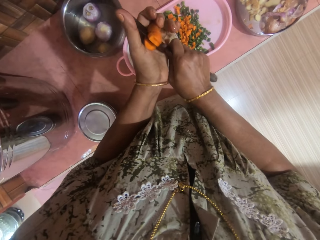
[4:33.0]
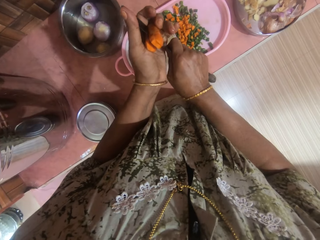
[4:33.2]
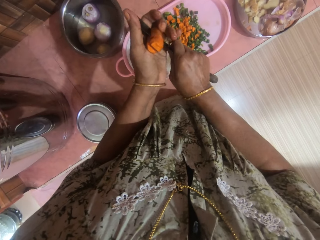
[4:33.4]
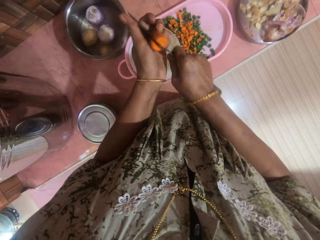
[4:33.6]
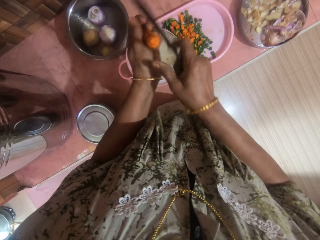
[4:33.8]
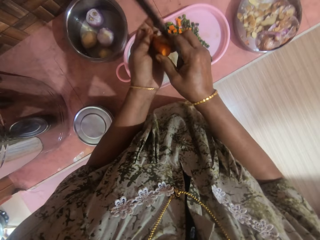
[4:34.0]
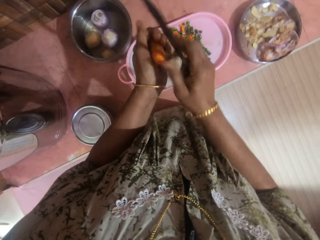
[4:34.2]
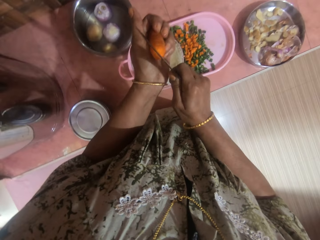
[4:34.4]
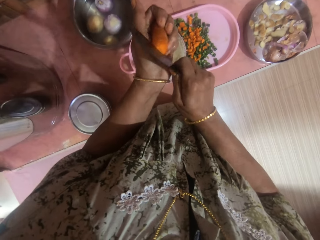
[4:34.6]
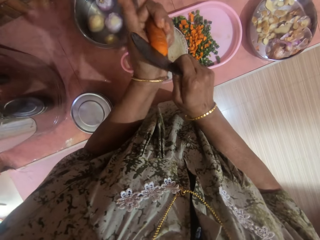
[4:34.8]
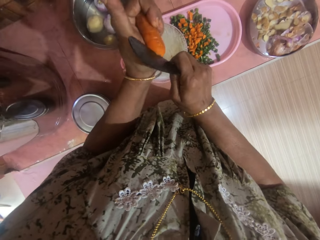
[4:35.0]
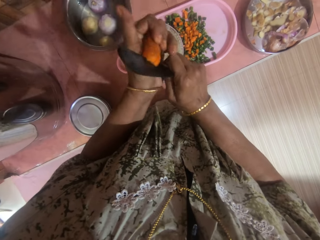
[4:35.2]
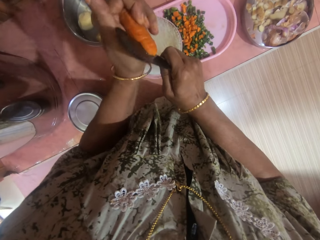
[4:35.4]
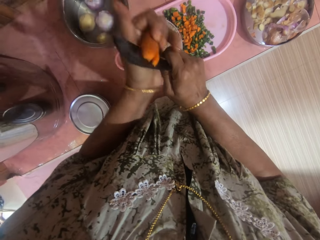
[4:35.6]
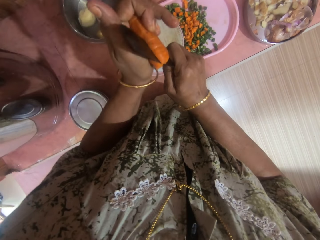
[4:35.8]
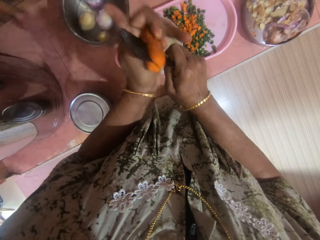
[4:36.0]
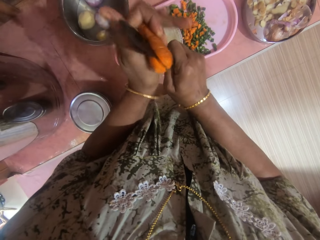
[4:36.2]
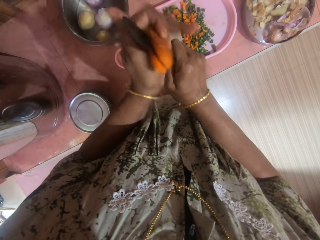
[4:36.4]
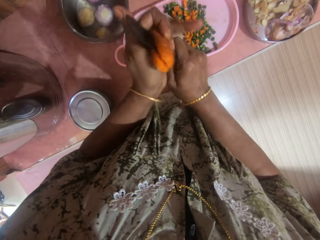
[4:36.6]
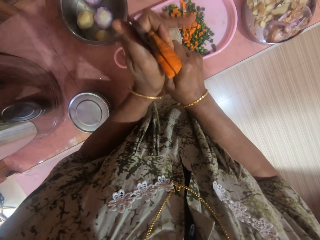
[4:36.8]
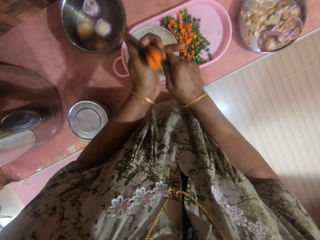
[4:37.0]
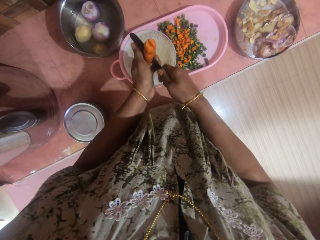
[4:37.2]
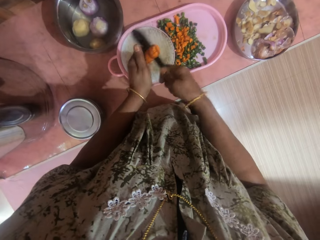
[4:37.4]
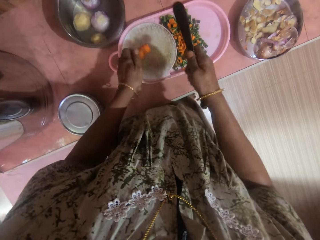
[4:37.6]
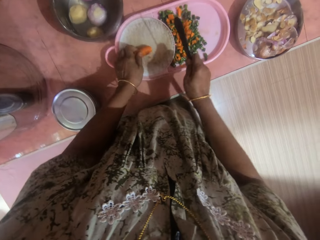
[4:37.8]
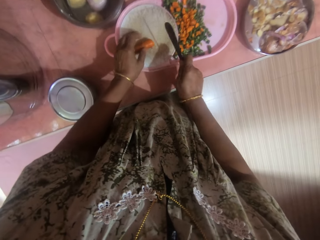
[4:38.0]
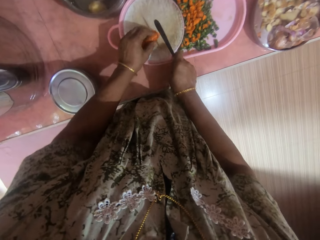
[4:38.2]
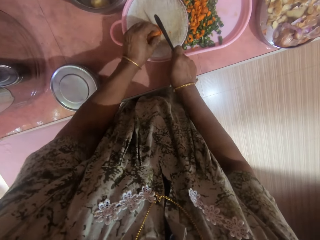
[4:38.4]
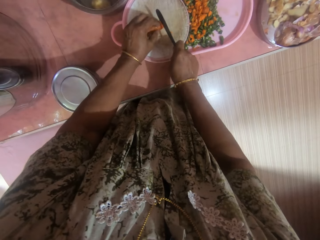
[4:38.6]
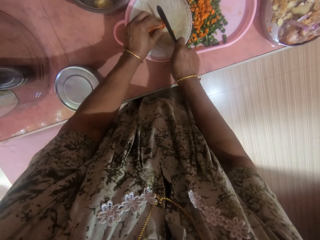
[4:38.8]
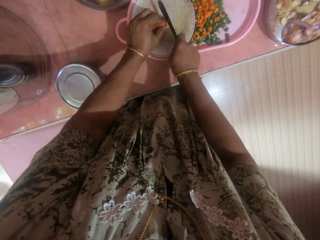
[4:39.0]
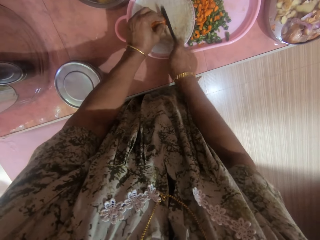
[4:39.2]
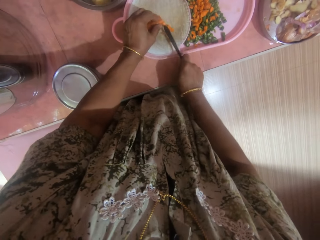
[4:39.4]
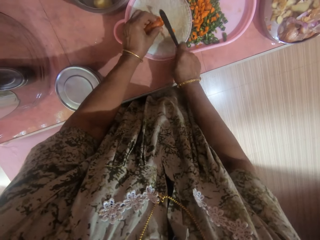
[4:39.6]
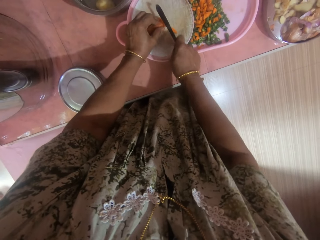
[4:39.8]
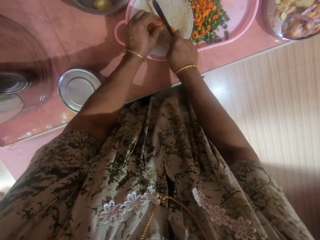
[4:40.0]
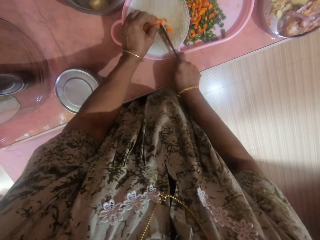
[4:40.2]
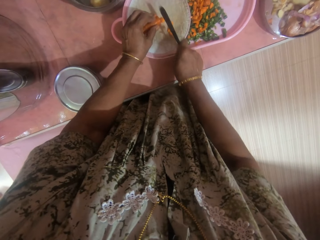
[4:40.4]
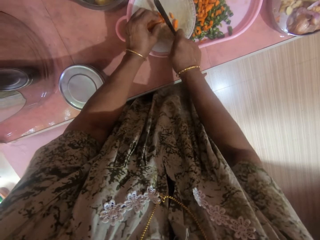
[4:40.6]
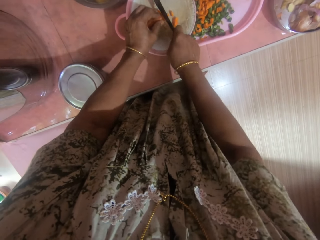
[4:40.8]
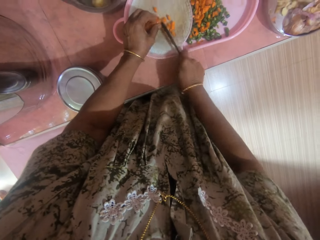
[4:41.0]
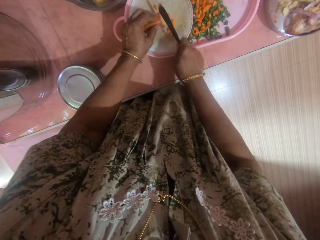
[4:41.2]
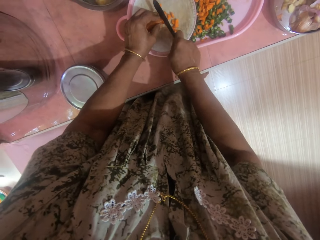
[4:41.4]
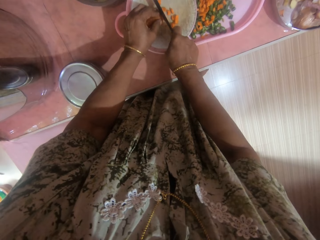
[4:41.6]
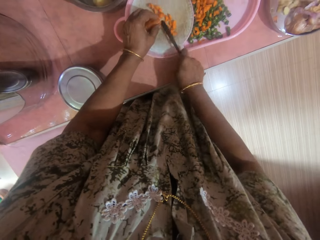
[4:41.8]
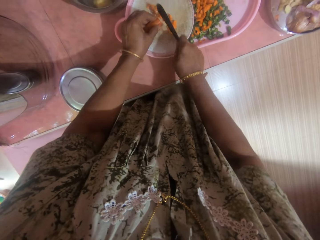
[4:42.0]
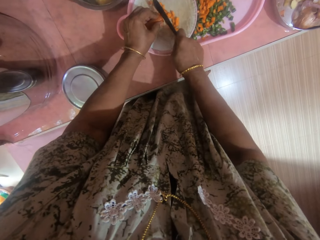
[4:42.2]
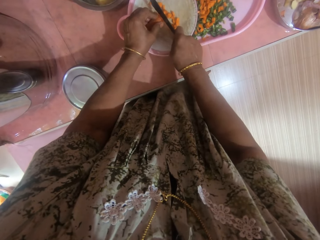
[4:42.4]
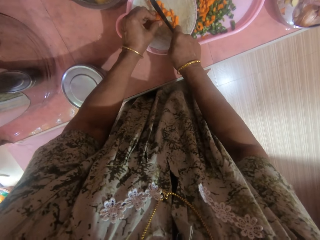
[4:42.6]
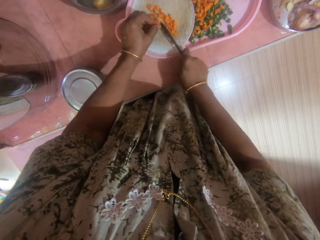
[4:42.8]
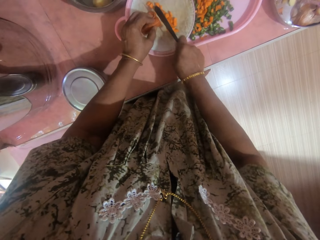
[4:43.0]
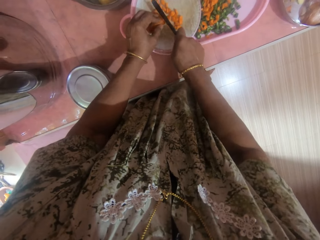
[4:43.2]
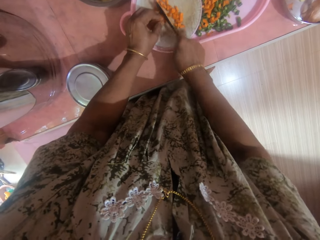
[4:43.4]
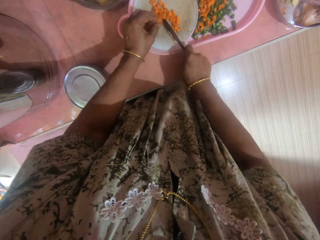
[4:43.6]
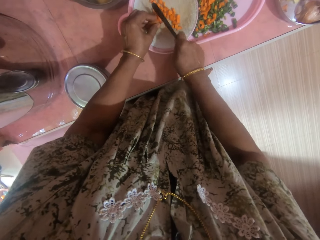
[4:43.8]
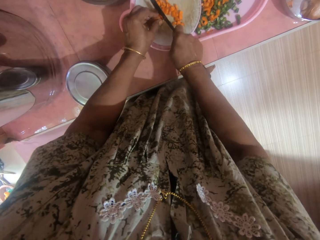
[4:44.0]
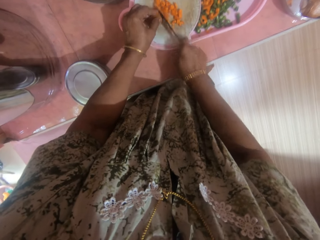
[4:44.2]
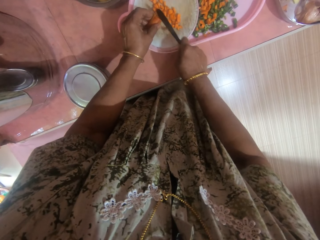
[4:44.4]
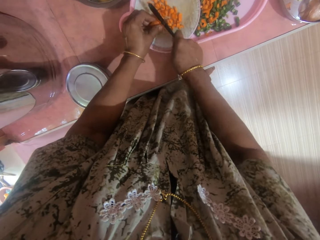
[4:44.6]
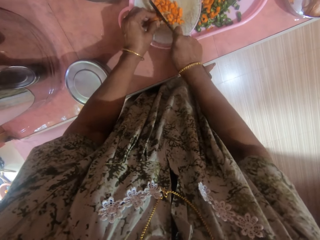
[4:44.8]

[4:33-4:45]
The camera wearer puts a carrot on a chopping board. They cut the carrot into pieces on the chopping board with a knife.

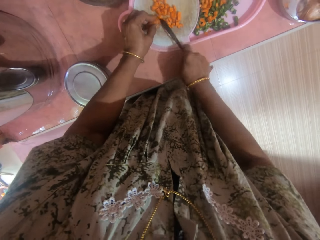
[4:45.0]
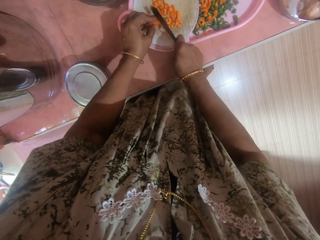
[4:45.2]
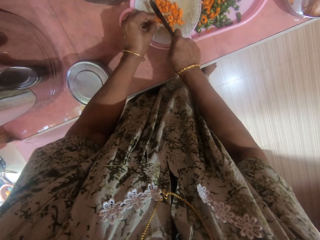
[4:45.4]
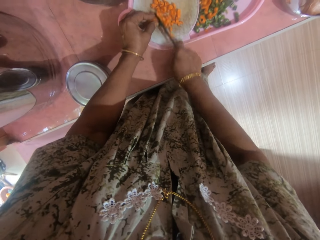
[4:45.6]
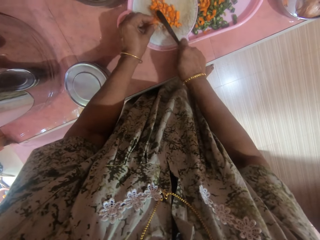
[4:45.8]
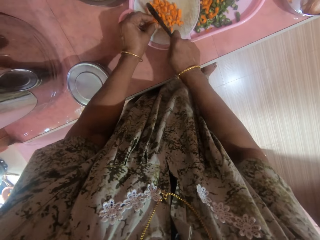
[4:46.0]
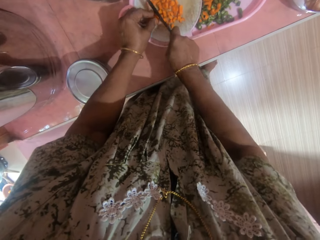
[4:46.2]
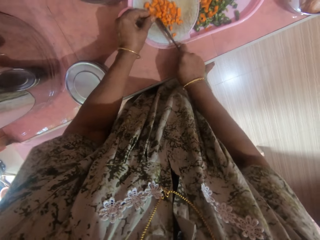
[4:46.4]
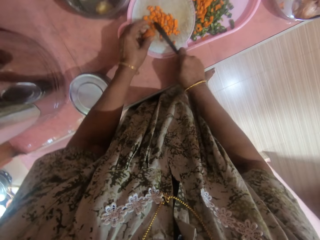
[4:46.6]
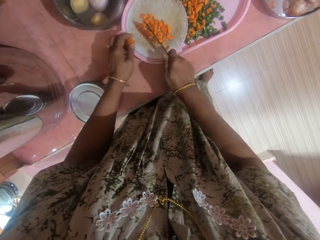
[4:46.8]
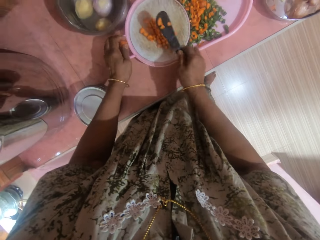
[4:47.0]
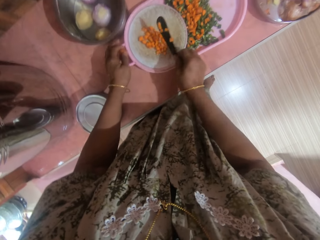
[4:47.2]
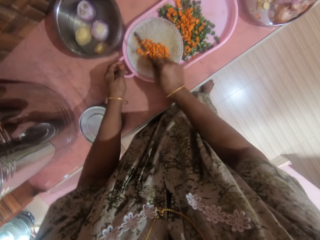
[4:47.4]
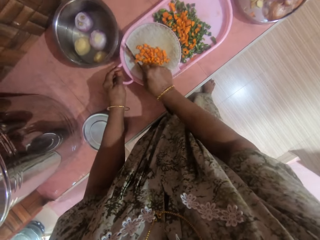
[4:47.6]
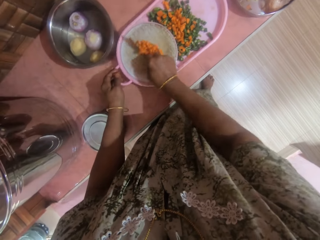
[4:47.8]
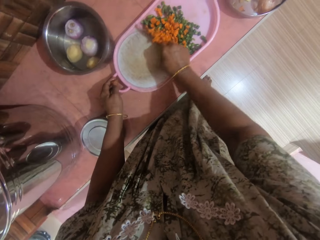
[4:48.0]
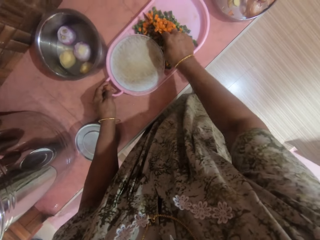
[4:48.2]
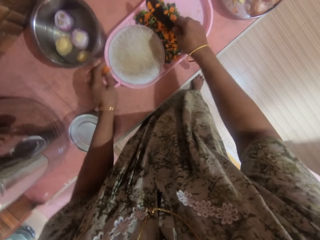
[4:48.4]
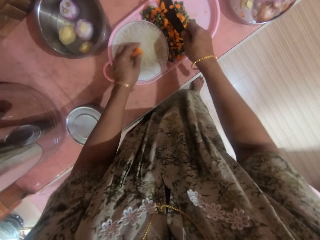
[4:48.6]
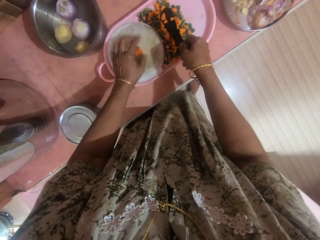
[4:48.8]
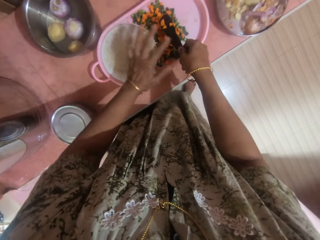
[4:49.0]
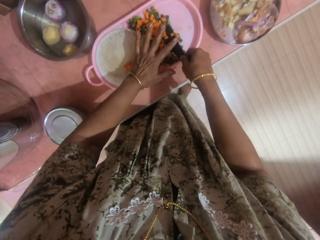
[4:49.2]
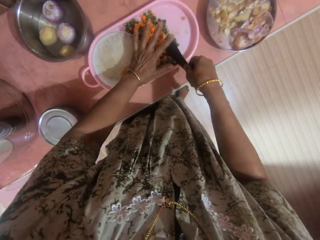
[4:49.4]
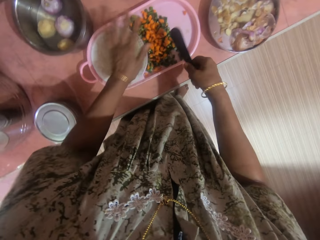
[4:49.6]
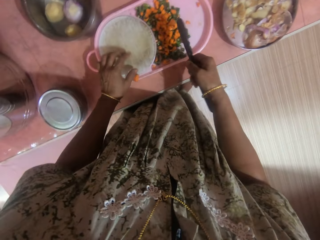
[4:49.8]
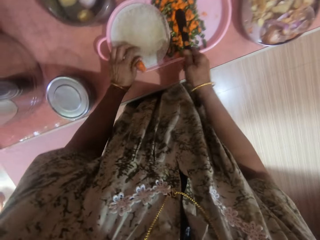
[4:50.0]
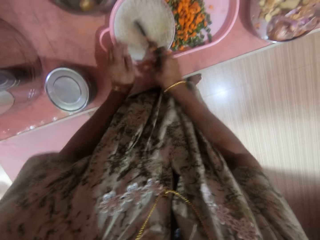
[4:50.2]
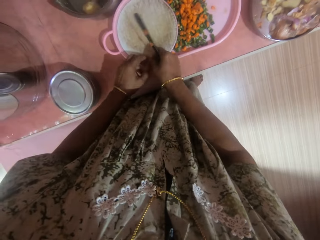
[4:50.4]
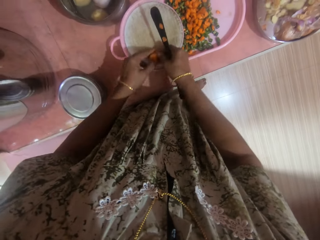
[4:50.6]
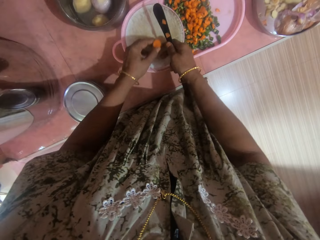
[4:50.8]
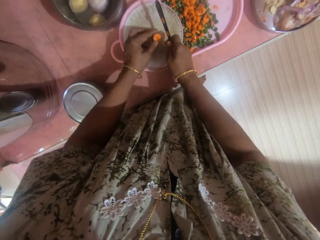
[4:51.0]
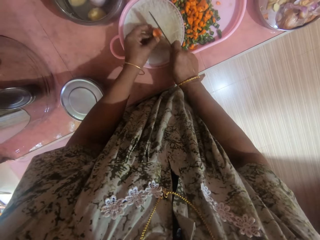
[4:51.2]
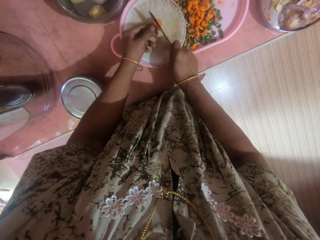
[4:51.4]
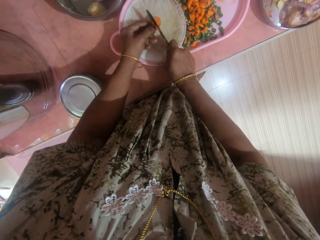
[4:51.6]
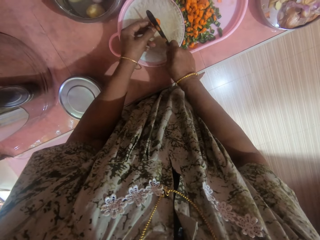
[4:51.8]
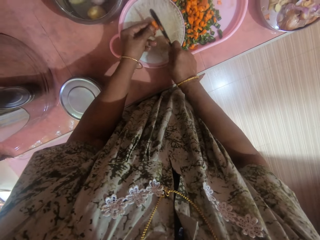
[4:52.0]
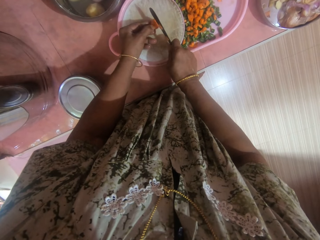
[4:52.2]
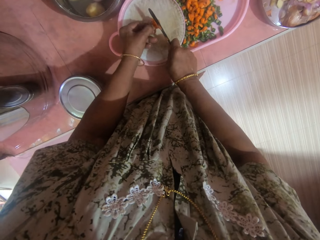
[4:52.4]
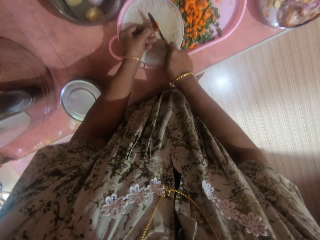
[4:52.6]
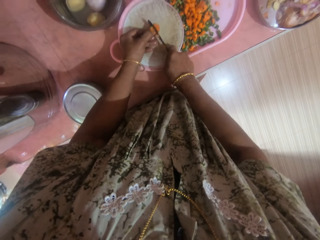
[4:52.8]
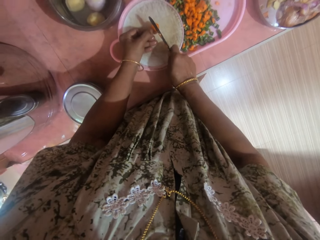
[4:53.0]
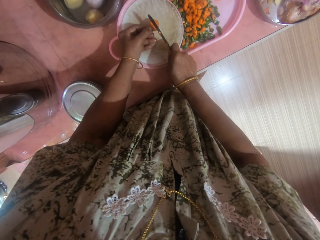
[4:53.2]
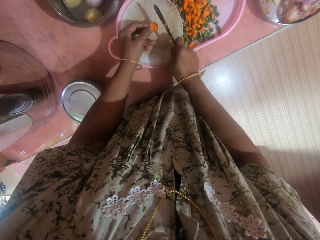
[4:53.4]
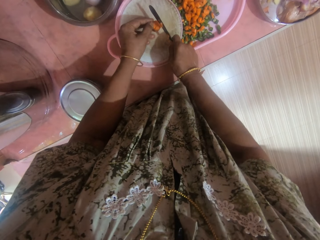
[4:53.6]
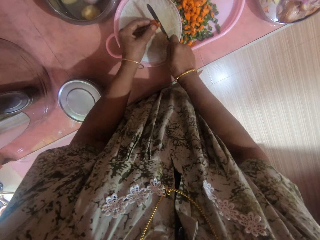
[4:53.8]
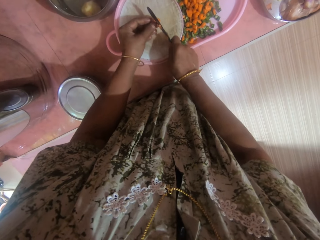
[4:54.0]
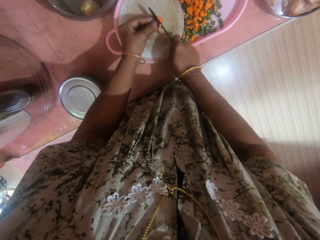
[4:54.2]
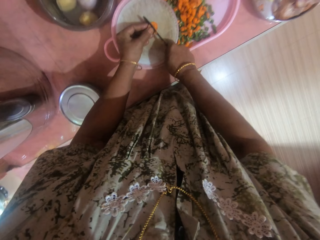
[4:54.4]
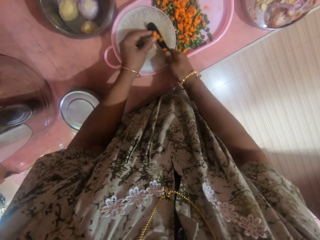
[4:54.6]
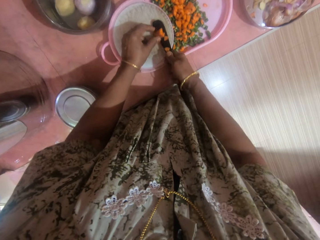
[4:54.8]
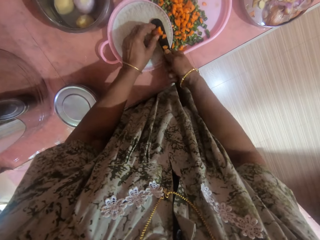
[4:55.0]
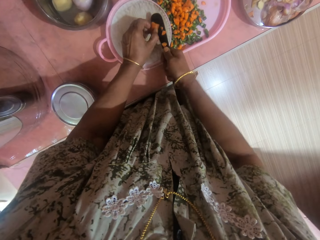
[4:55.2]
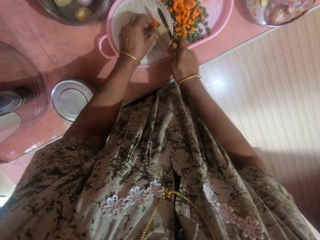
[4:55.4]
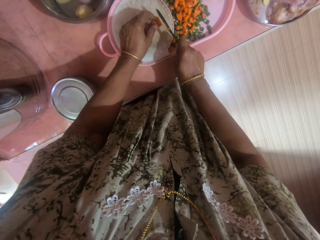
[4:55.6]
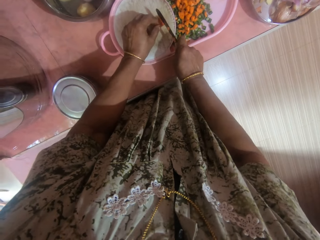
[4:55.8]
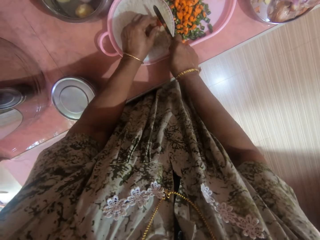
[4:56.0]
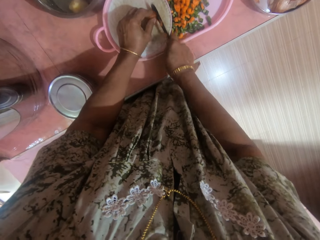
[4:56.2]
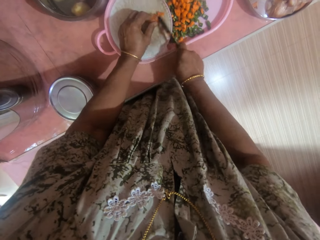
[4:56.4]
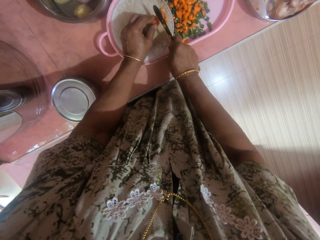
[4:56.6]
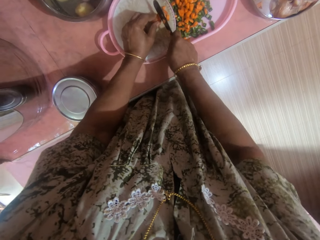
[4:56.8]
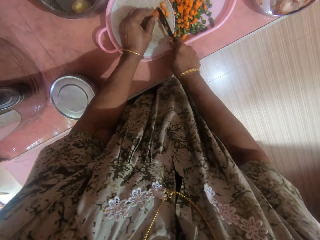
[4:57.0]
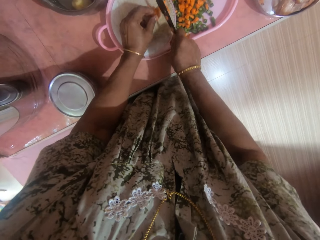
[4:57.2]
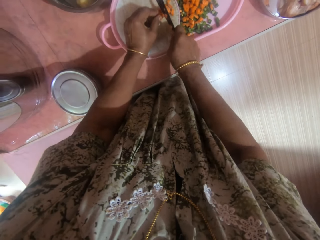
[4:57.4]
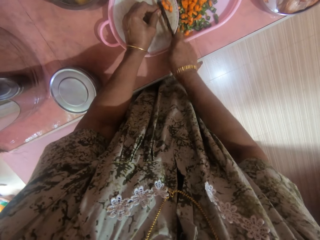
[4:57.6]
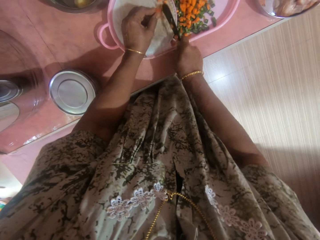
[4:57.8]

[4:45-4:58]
The camera wearer pushes the carrot with the knife in the tray. She wipes the knife with her hand. She cuts the carrot with the knife.
